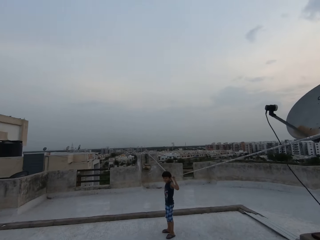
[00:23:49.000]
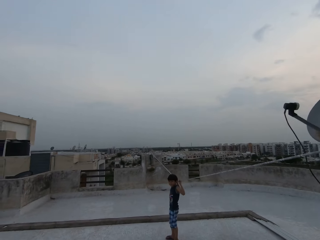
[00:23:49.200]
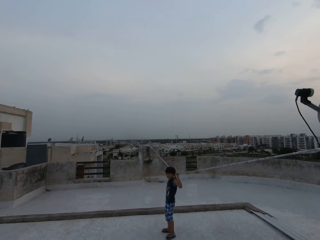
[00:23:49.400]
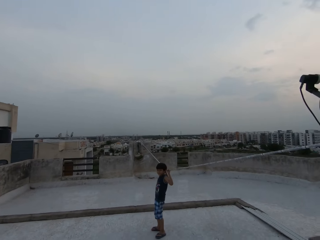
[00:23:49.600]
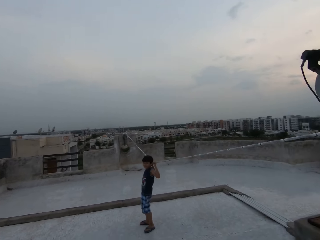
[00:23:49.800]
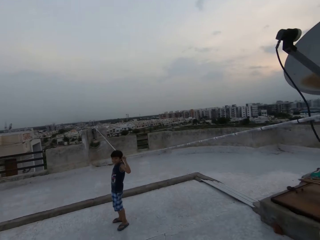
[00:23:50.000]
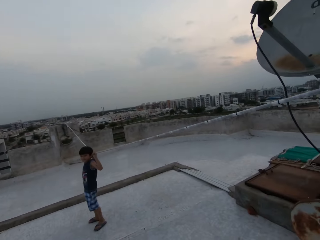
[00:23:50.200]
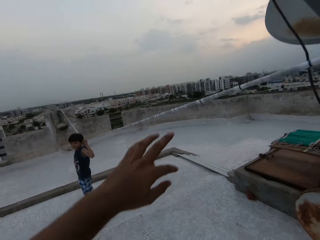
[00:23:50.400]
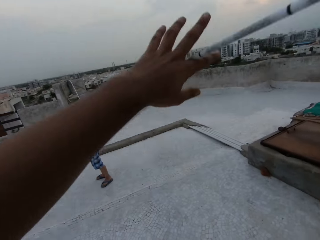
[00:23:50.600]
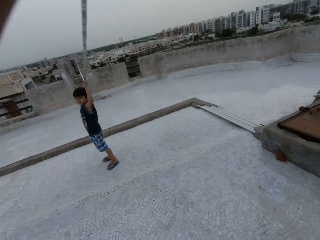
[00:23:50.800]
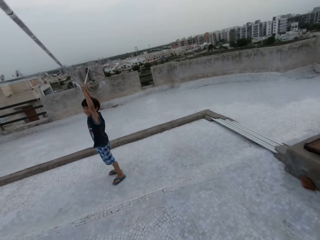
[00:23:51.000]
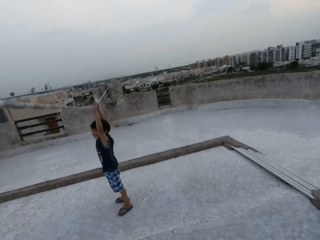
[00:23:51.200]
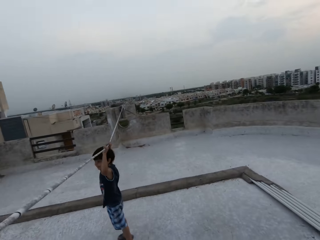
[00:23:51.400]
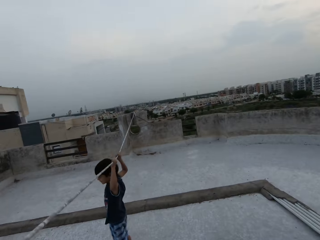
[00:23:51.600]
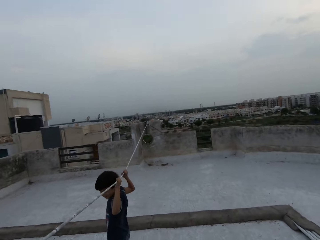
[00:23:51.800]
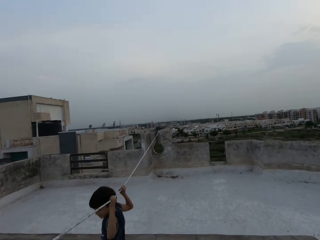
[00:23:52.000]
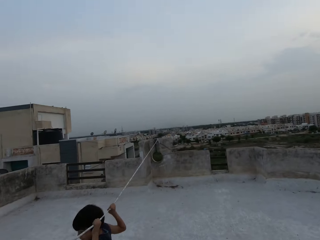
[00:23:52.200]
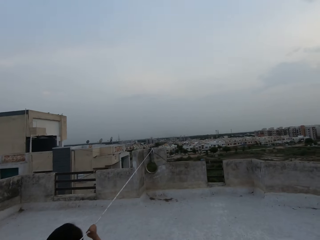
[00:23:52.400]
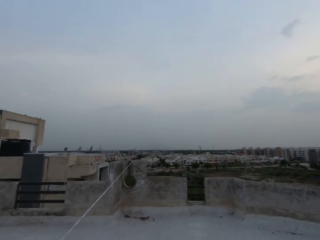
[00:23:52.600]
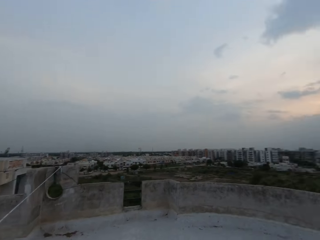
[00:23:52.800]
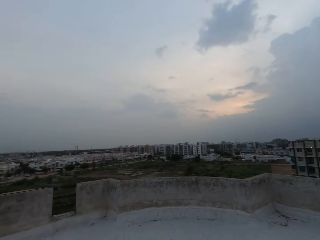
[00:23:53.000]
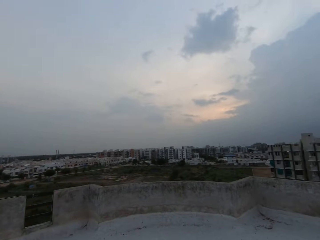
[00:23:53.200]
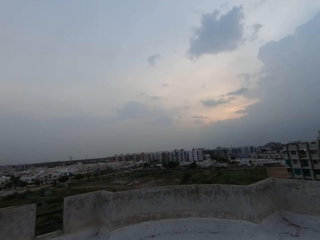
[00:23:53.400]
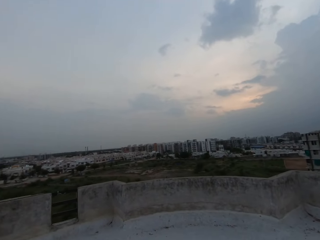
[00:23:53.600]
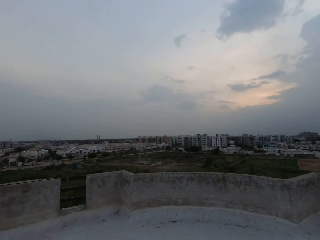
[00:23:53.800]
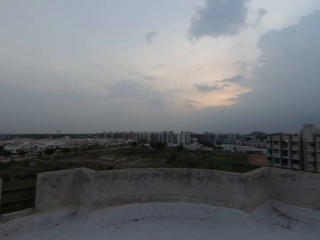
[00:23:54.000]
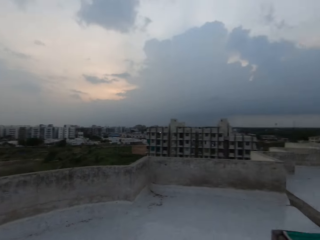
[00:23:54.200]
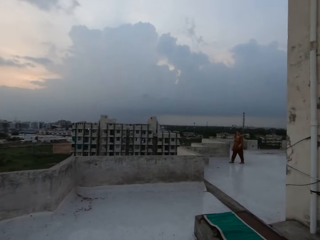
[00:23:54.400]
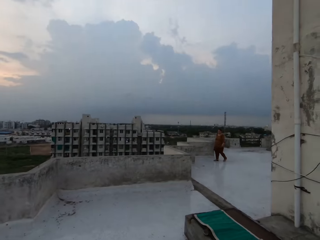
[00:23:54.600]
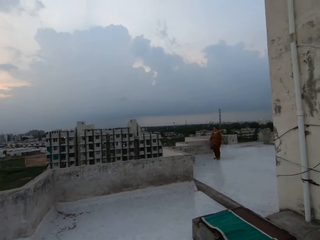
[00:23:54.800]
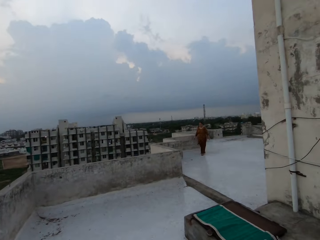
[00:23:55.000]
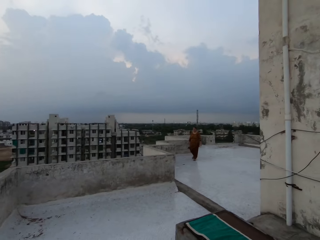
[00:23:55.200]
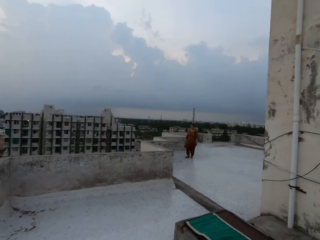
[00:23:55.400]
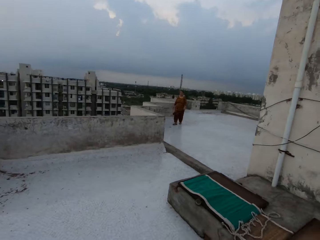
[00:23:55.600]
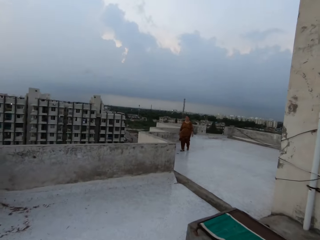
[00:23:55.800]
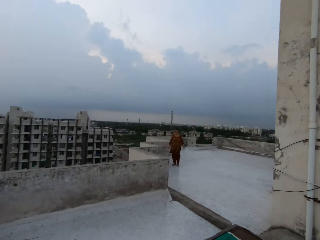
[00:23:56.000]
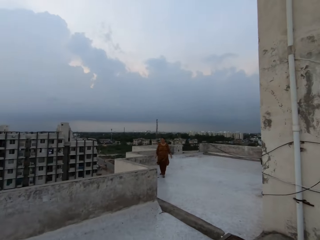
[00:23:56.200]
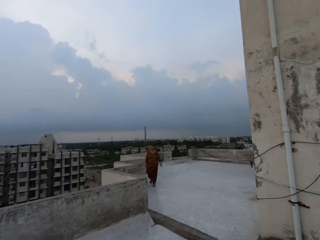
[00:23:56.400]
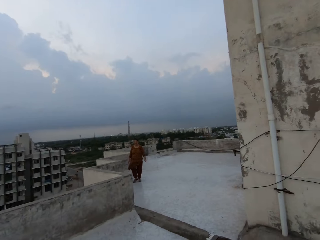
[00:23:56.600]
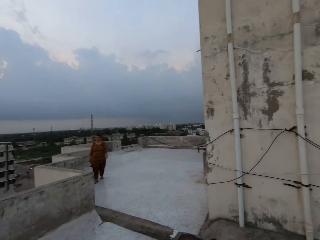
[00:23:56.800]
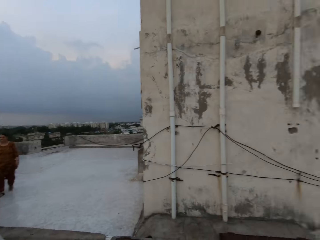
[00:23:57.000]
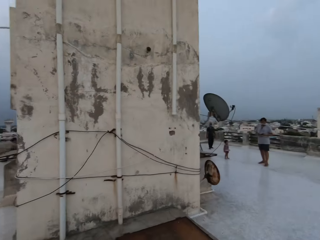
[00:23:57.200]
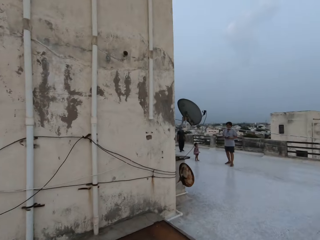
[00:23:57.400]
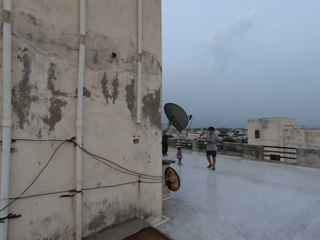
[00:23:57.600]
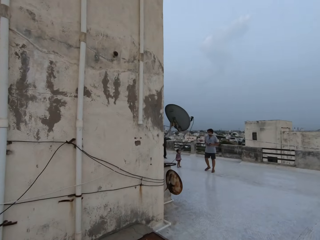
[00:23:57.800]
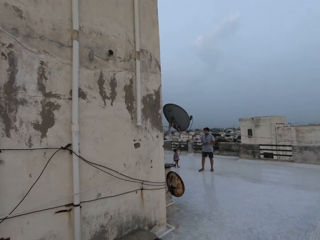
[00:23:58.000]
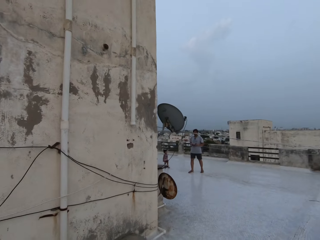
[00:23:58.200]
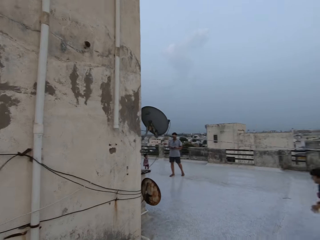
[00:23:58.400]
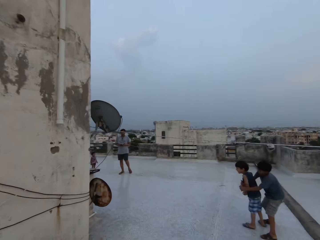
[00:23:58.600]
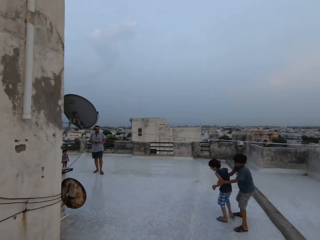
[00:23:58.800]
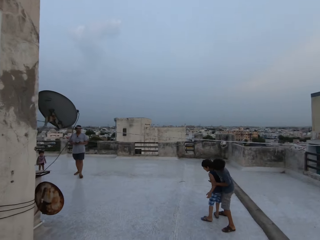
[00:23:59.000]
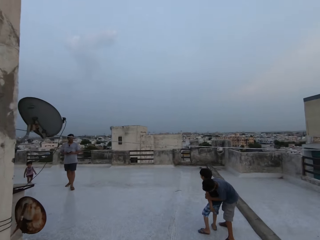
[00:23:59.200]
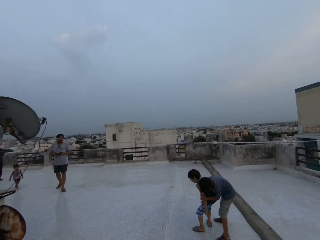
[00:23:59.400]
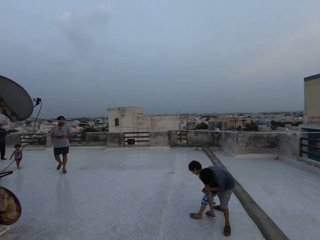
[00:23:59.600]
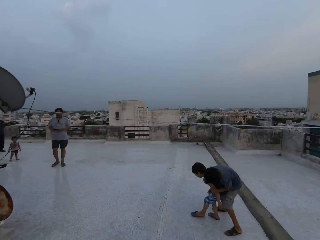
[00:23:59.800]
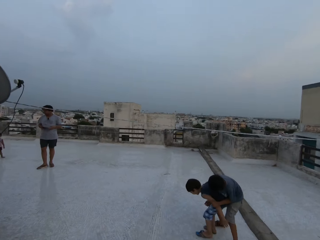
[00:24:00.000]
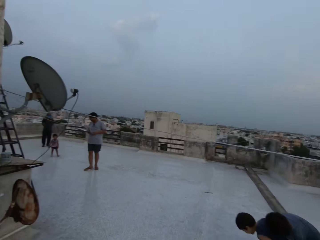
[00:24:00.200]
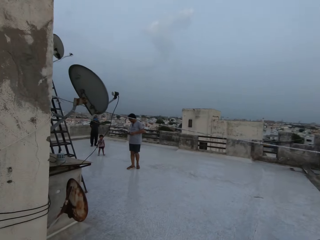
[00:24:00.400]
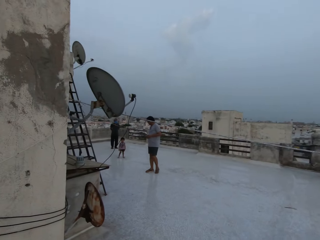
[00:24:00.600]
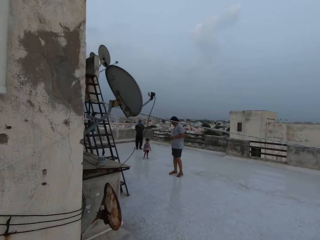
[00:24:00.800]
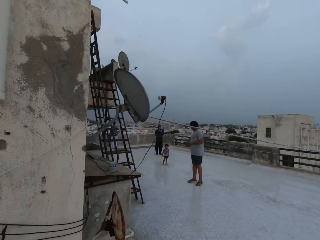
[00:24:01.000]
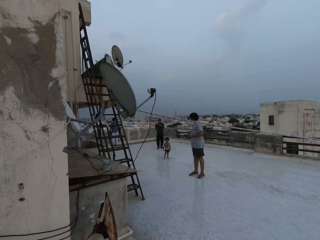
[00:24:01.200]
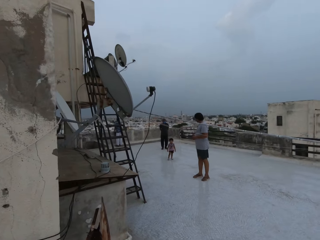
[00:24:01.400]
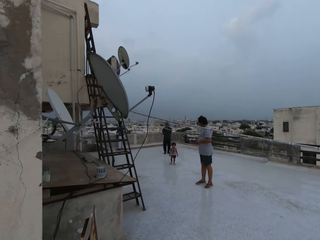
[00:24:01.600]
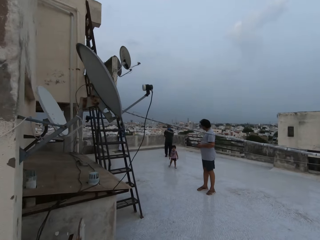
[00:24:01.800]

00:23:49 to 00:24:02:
A boy holds a wire with both hands. The camera wearer walks in a compound. He raises the wire up with his left hand. He looks around the compound, walks around the rooftop, and turns in the compound. Another boy plays with the first boy. The camera wearer looks at two persons.

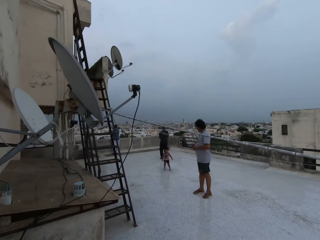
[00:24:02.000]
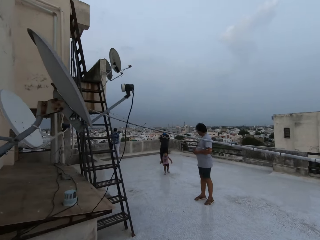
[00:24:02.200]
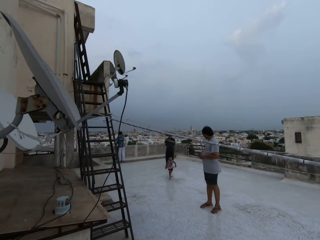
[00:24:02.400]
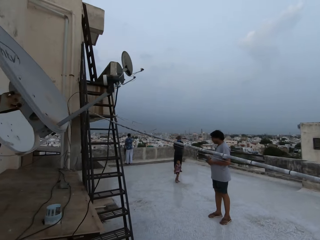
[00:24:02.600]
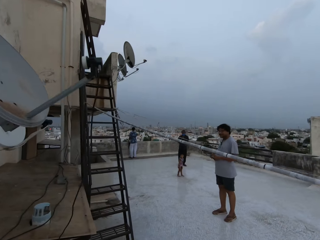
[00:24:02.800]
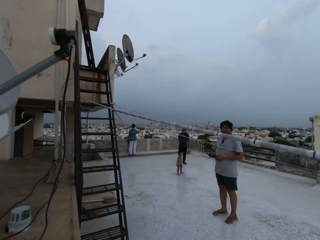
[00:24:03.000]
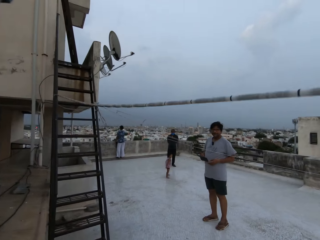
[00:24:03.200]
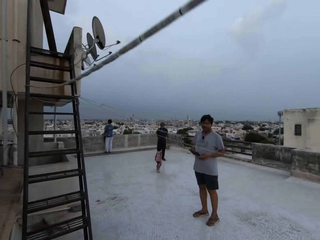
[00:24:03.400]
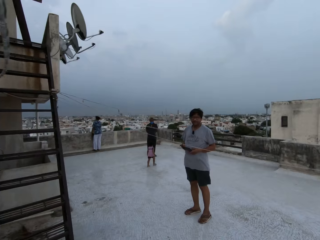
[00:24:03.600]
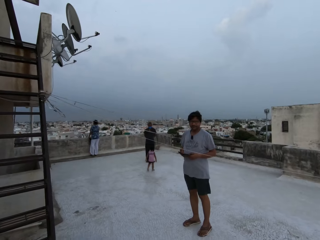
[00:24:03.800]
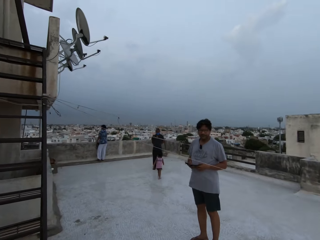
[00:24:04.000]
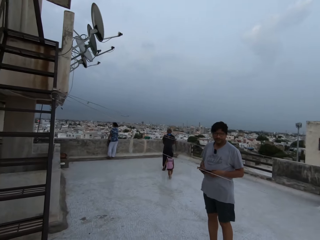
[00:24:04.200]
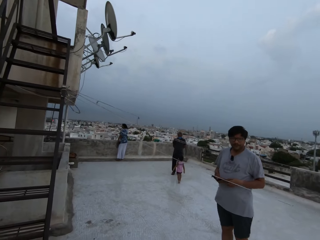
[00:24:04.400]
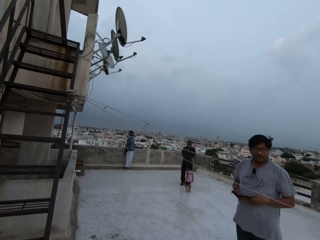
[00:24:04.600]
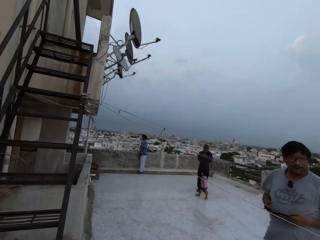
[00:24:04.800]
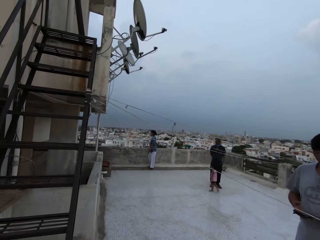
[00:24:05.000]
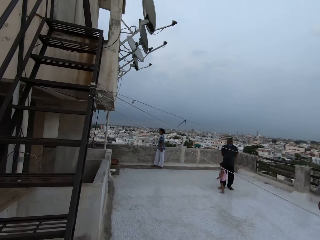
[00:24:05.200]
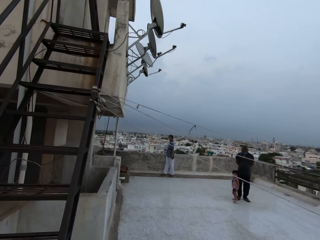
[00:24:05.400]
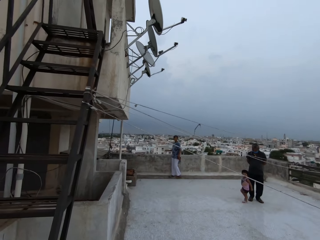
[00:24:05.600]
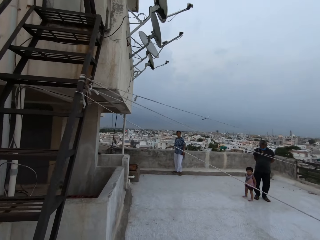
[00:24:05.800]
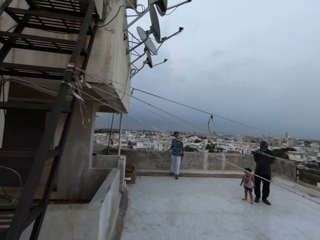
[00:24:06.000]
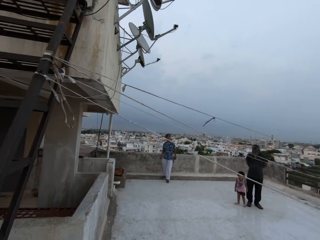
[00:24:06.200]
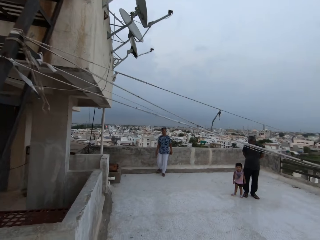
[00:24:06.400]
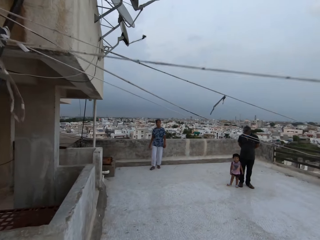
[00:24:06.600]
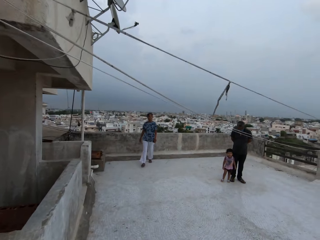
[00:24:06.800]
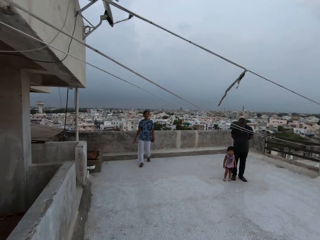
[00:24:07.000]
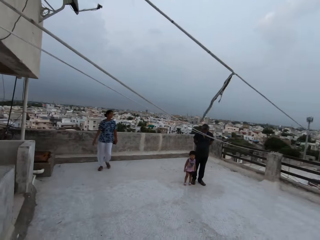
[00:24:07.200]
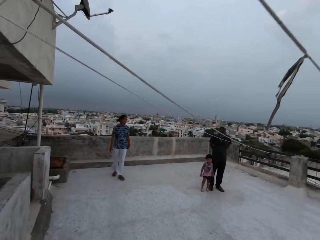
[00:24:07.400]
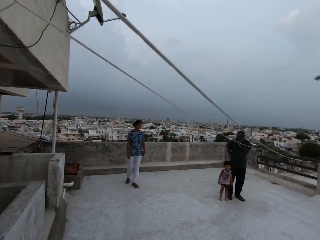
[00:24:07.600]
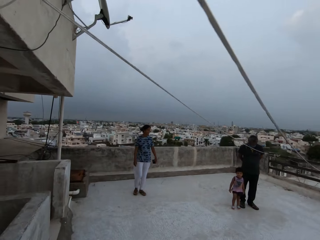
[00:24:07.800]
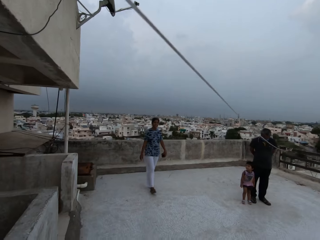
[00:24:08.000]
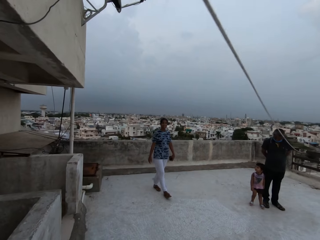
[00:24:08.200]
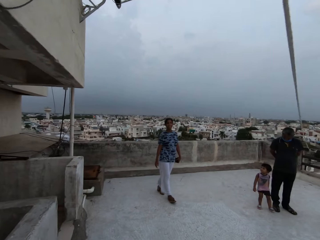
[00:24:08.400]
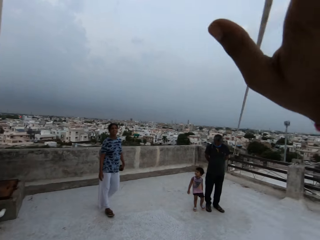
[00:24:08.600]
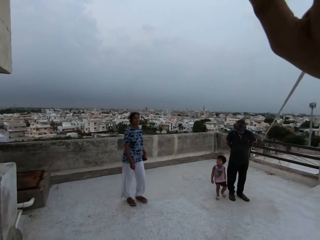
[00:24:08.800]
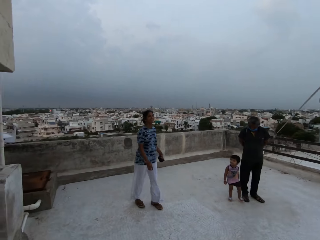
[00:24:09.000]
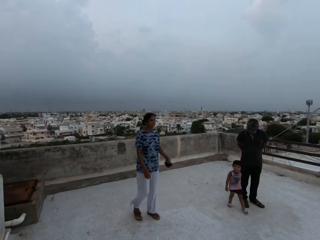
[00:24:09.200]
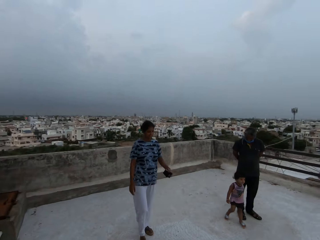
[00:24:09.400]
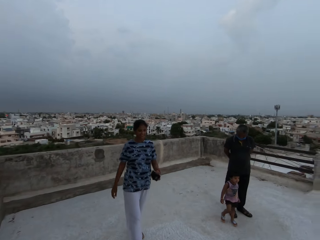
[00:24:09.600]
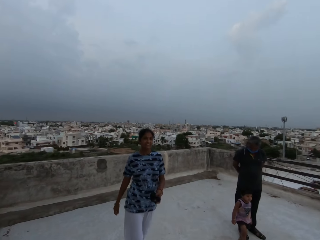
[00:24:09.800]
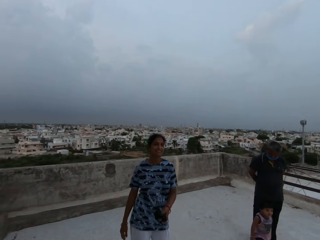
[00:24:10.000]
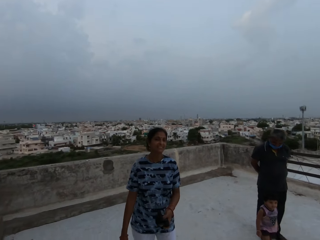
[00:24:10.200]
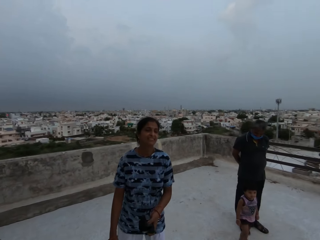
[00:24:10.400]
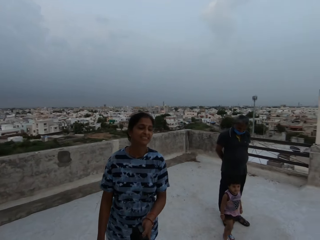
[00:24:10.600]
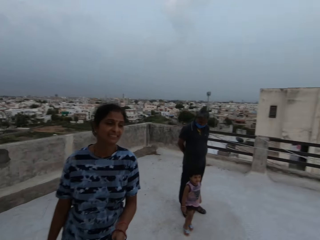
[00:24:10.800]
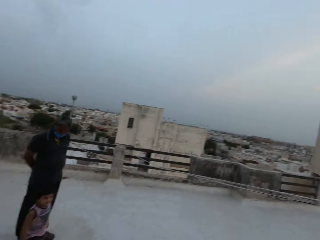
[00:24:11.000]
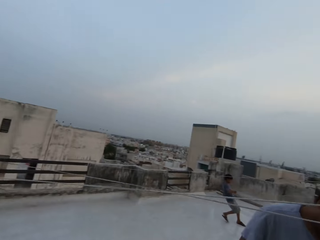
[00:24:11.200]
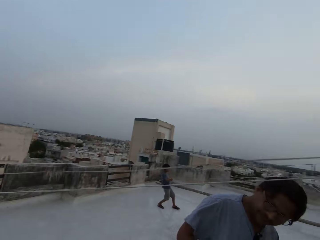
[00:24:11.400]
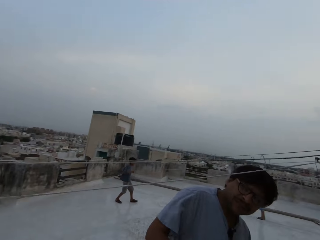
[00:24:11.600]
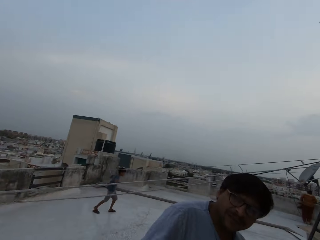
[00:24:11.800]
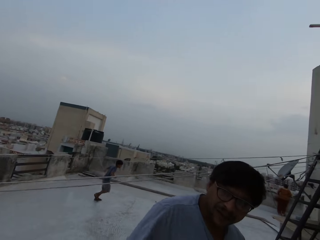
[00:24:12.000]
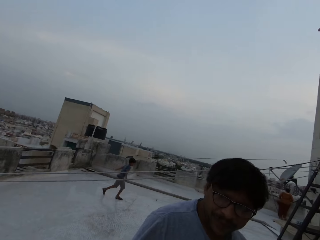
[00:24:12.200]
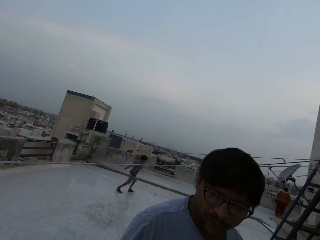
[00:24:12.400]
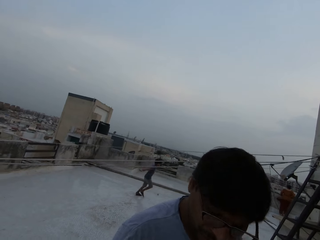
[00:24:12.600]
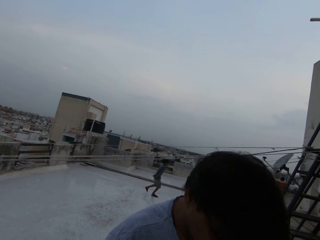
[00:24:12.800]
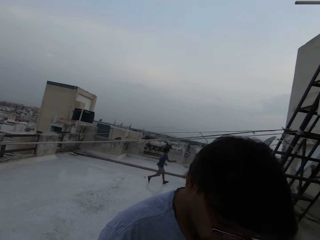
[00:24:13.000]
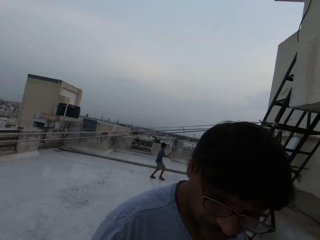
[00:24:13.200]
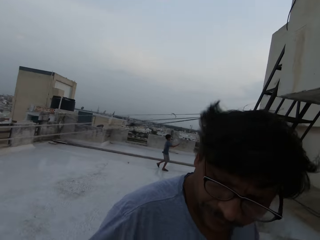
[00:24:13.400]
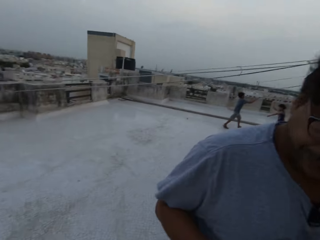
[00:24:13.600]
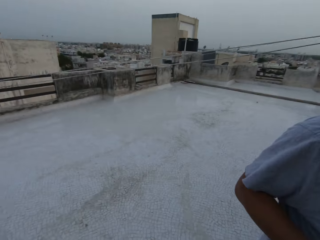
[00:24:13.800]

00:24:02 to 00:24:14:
The camera wearer walks in a compound. He raises the wire up with his left hand. He converses with a man. He pushes up a rope. He looks at the man. He looks around the compound.
